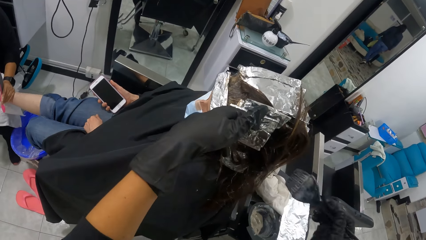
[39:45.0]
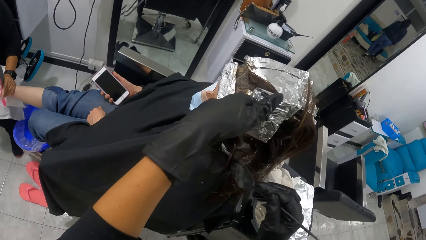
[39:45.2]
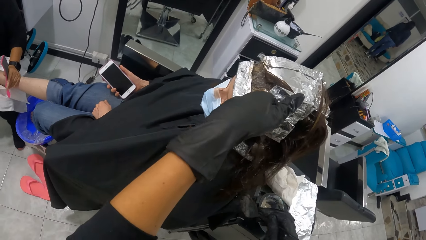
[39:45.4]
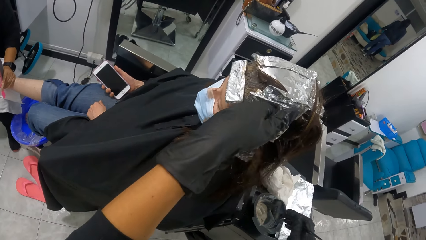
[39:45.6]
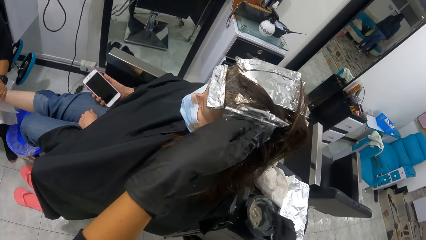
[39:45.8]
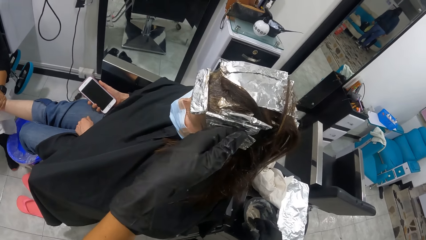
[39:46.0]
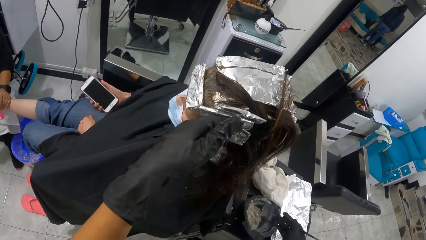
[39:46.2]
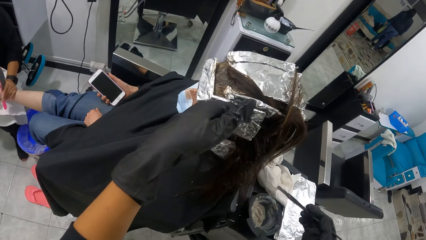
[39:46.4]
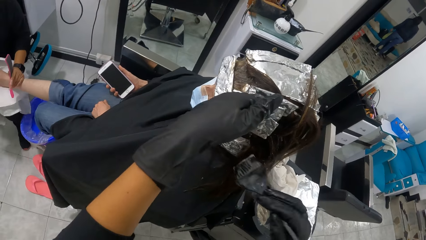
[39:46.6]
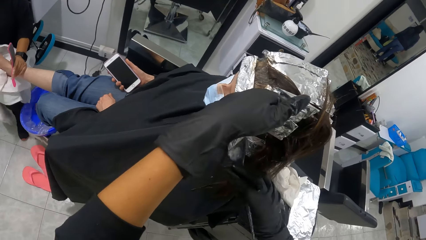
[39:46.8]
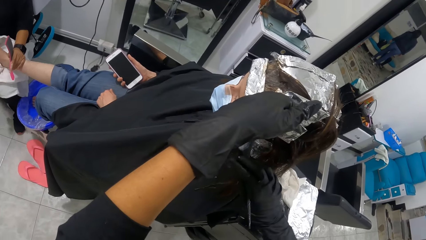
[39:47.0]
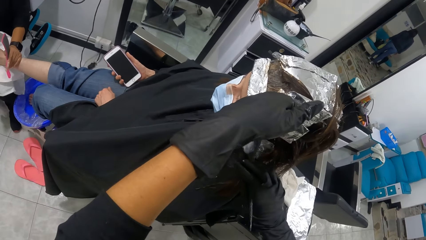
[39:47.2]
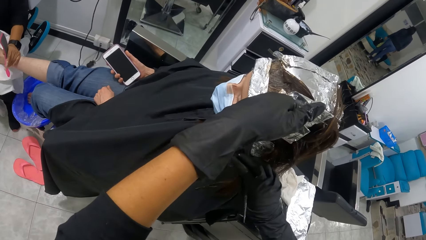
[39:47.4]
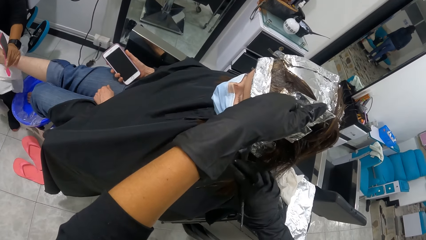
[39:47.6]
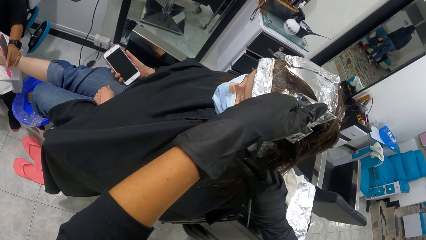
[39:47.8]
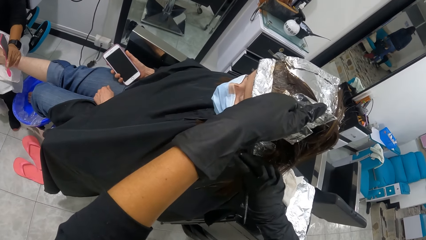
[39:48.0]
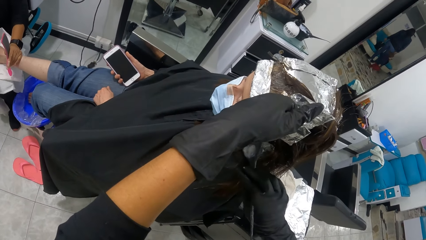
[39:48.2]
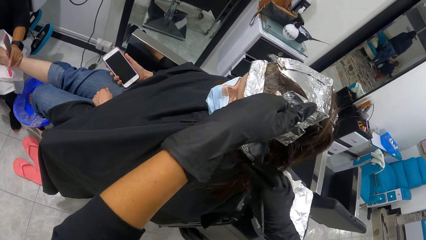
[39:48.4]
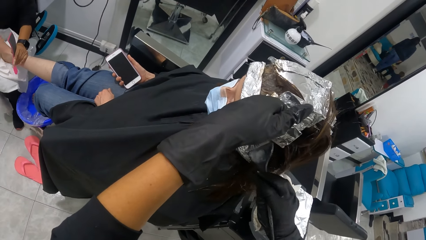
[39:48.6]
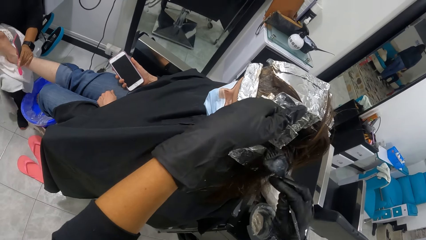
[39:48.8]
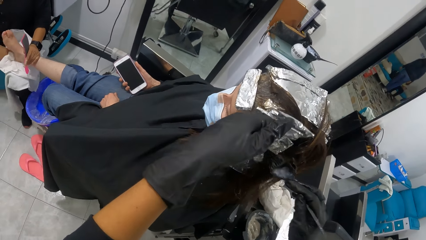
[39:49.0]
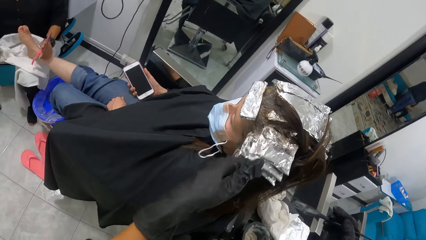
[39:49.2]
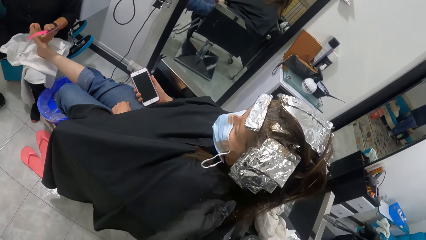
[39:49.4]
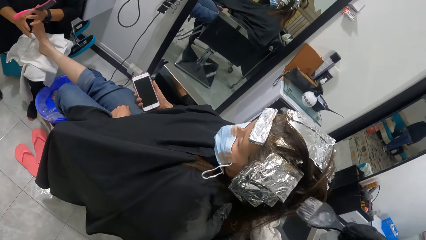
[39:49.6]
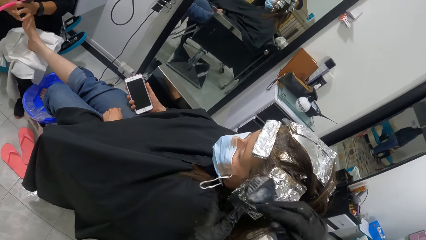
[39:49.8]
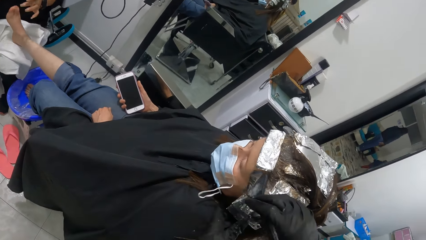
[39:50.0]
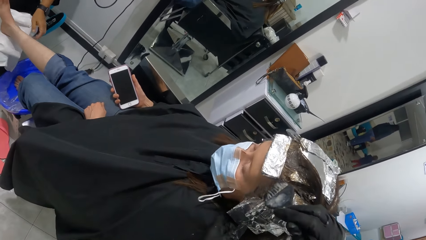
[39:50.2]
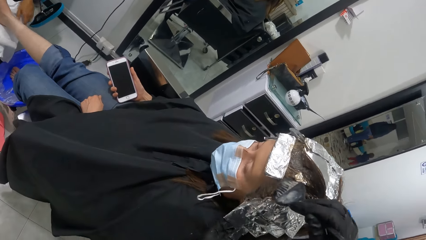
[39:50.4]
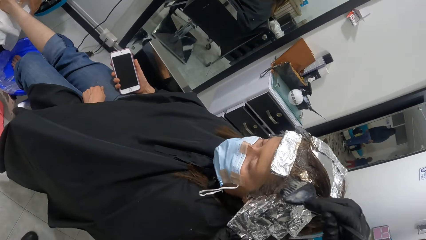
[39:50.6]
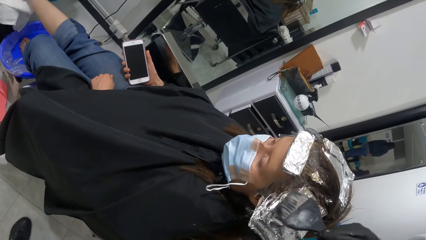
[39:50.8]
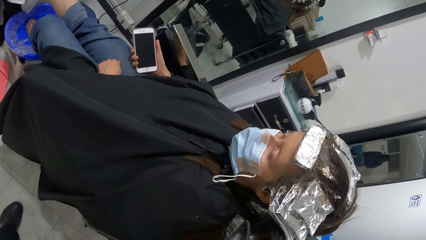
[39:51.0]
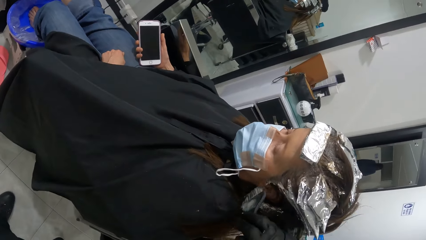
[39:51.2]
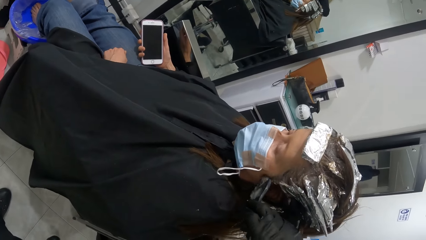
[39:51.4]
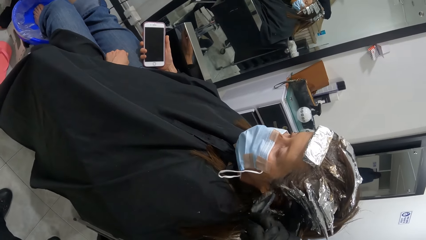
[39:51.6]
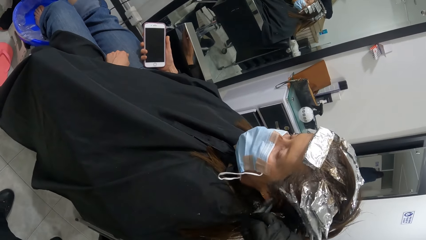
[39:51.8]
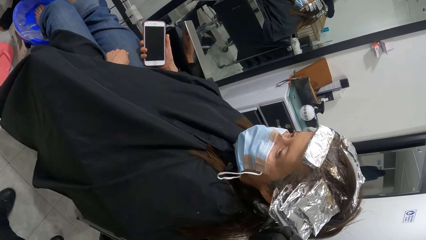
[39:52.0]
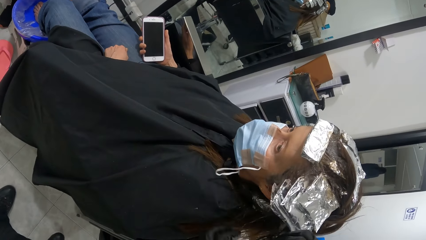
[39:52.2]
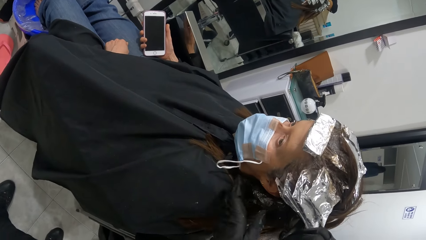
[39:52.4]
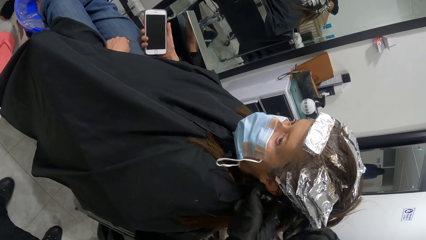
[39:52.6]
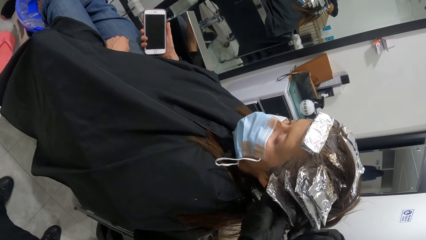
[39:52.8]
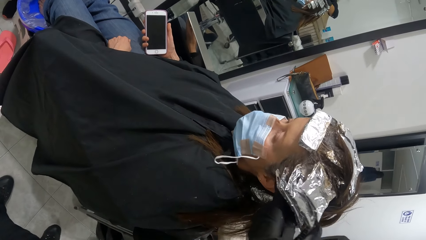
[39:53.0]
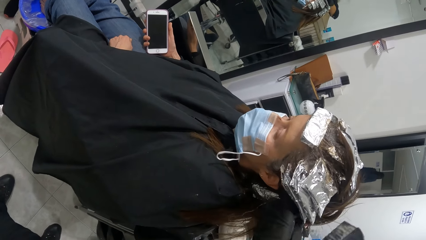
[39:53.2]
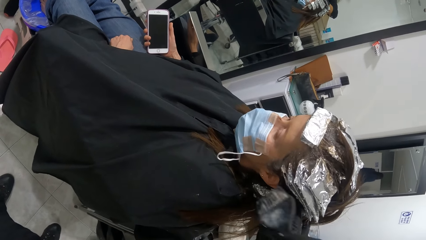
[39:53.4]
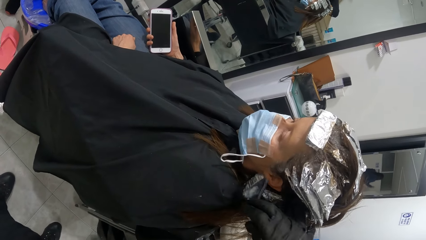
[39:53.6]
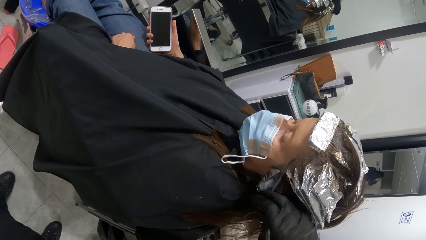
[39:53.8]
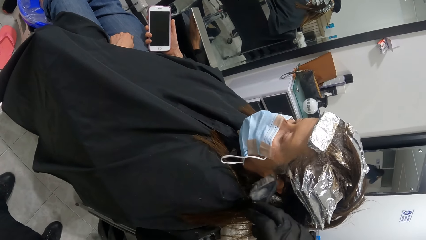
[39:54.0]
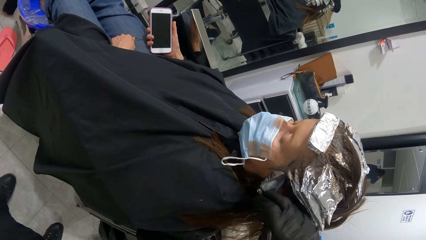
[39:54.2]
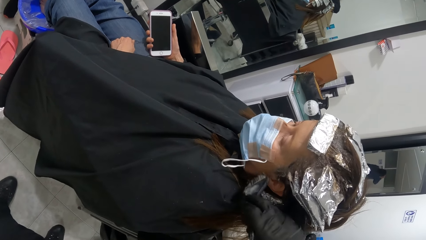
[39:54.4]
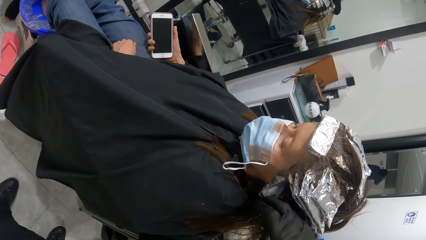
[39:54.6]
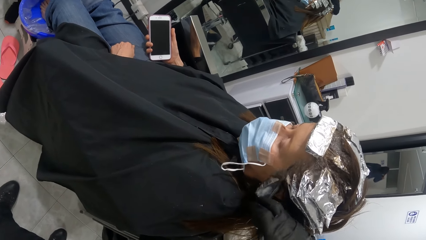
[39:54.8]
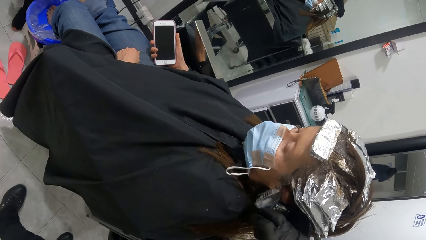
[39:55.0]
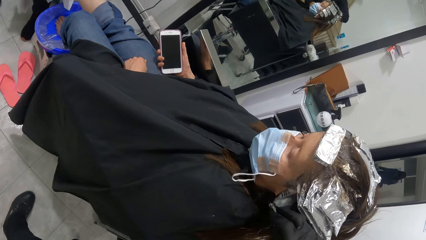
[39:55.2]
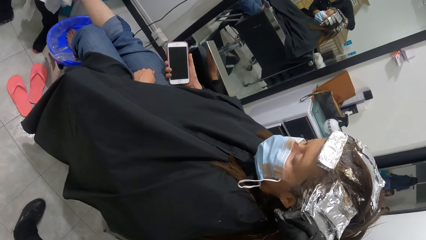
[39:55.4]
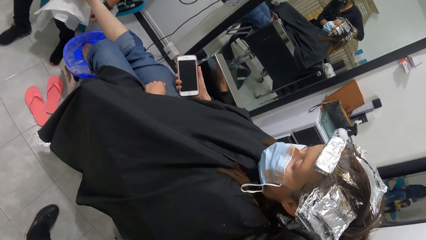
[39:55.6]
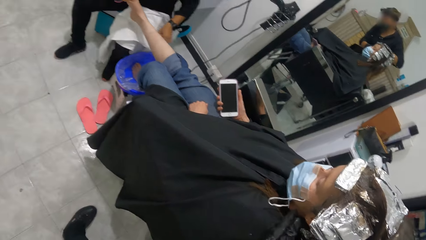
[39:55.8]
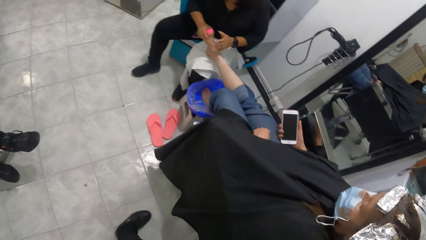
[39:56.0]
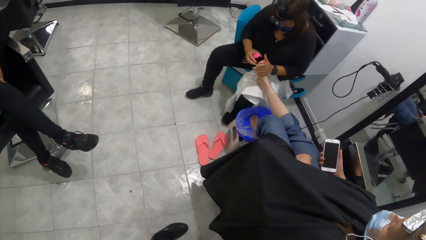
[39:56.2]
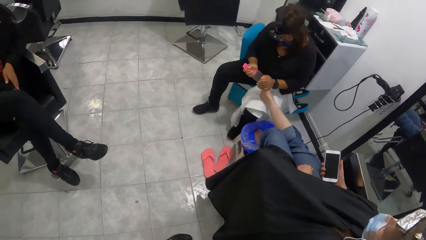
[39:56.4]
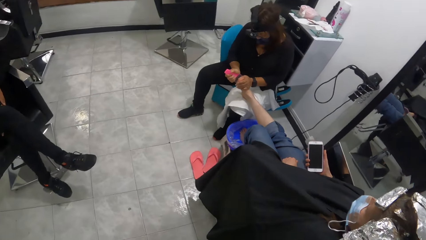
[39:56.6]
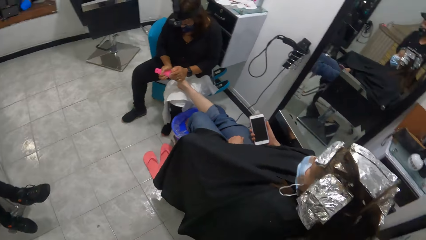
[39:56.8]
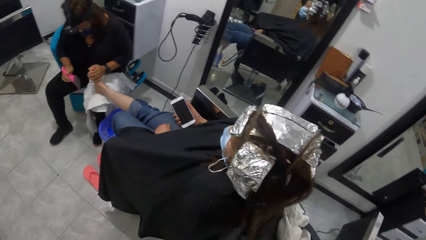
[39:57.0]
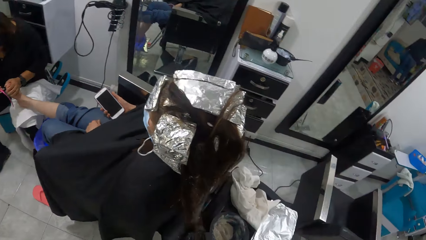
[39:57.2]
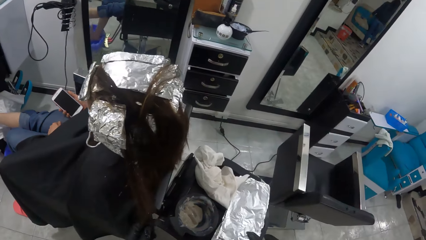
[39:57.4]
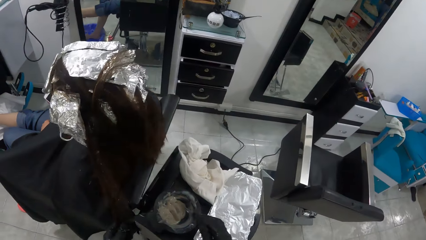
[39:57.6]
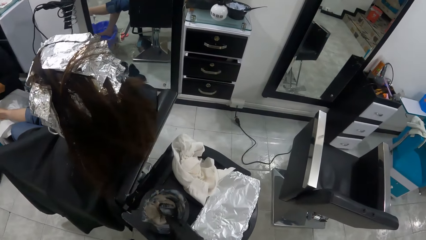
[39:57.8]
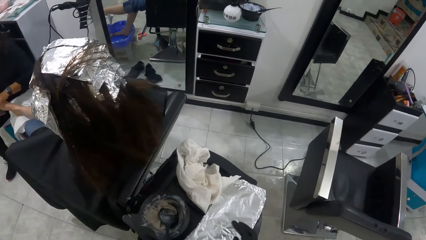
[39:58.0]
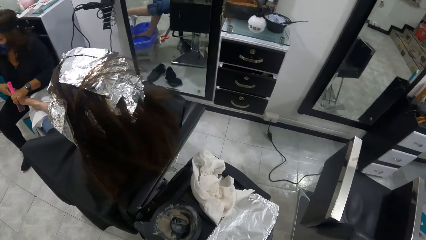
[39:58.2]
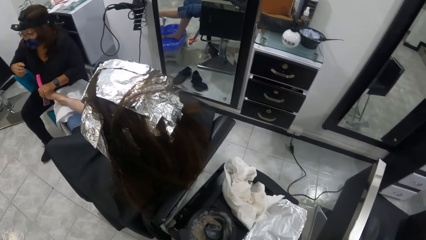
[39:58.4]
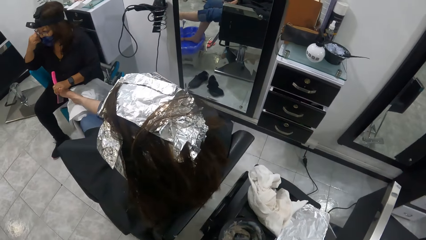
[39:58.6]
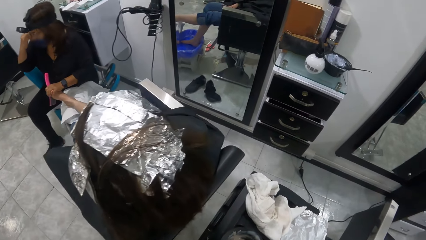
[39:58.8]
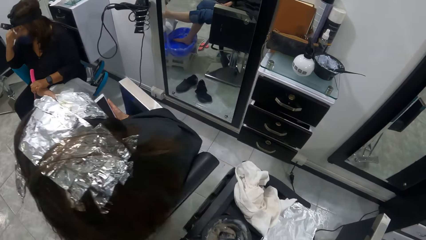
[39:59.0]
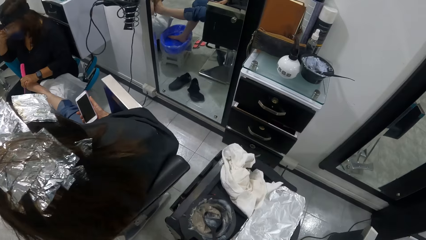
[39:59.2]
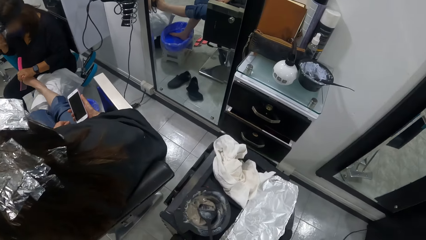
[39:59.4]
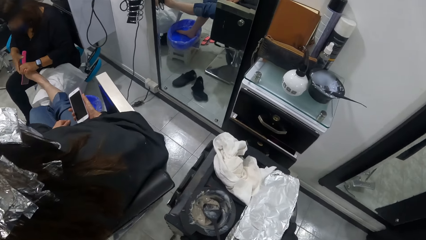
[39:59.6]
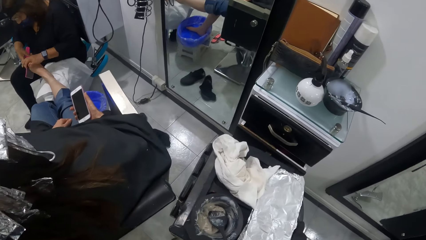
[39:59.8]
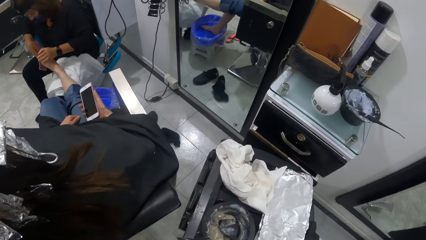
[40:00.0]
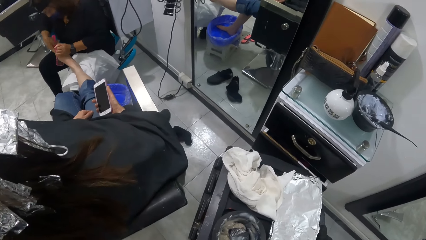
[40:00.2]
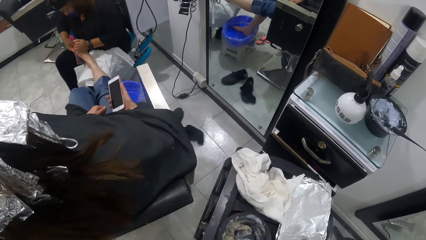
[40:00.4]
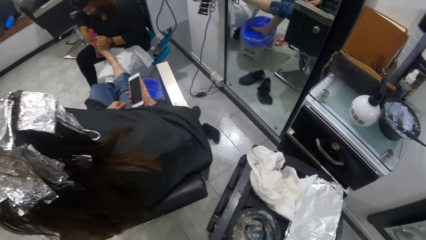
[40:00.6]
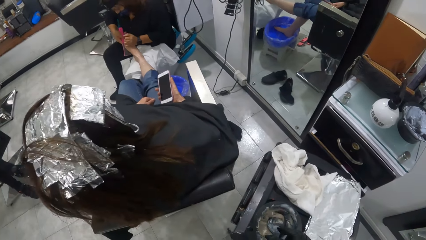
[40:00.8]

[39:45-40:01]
The camera wearer dips the brush in her right hand into the bowl containing the cream on the table. She rubs the cream in the brush on the hair of the woman with her right hand. Another woman passes the pumice brush from her left hand to her right hand. The camera wearer lifts the aluminum foil on the hair of the first woman with her left hand. She holds the hair of the first woman with her left hand. She rubs the cream in the brush on the hair of the first woman with her right hand. The other woman holds the right leg of the first woman with her left hand. She wipes the right leg of the first woman with something. She smoothens the right foot of the first woman with the pumice brush in her right hand. The camera wearer drops the brush with her right hand into the bowl containing the cream on the table. She pushes the table on the floor with both hands. The other woman touches a camera on her face with her right hand. She smoothens the right foot of the first woman with the pumice brush in her right hand.
